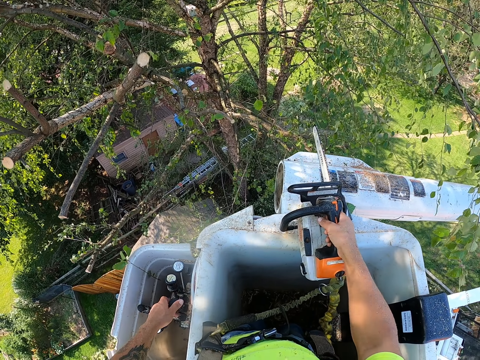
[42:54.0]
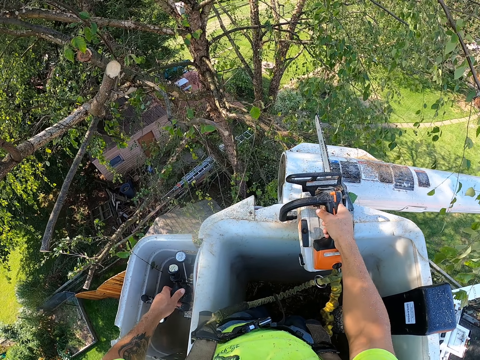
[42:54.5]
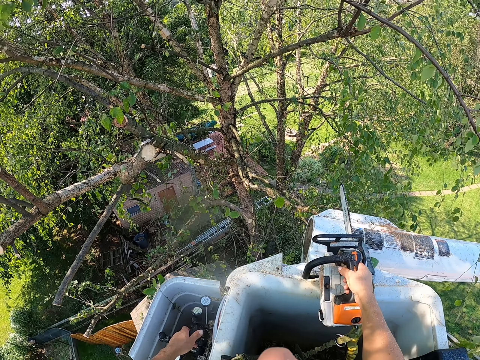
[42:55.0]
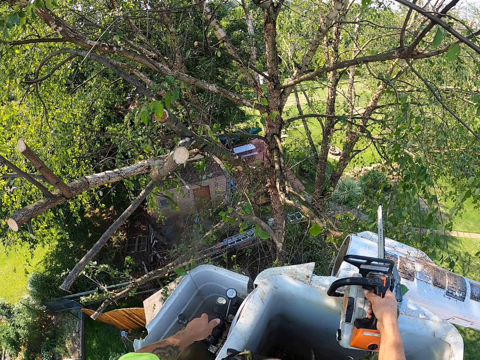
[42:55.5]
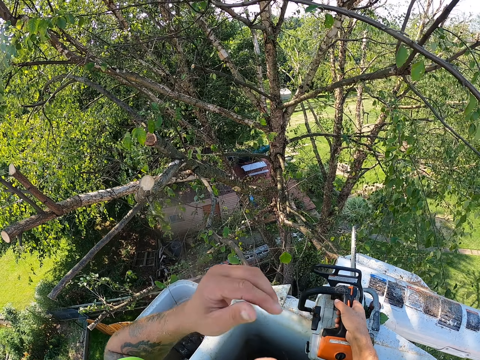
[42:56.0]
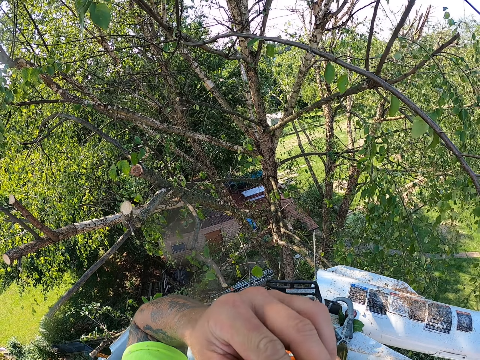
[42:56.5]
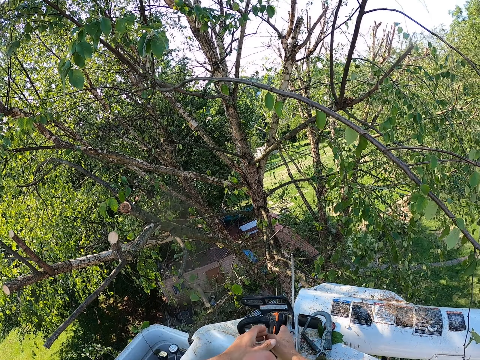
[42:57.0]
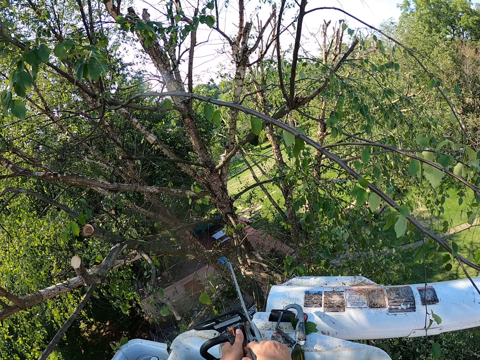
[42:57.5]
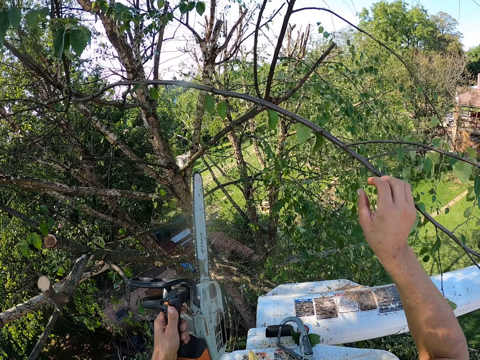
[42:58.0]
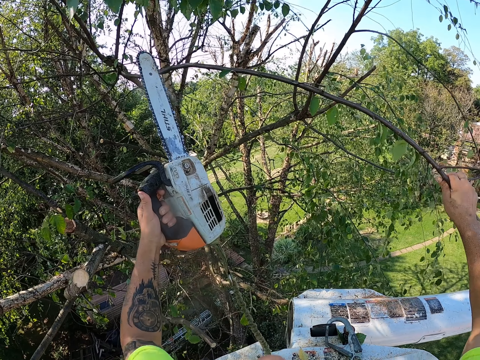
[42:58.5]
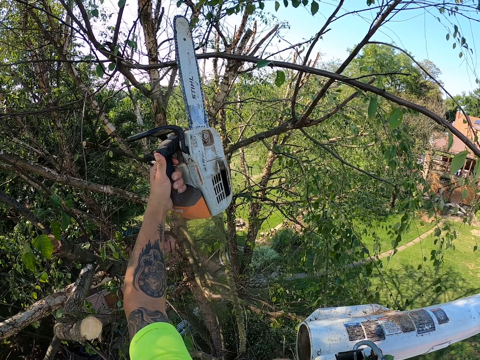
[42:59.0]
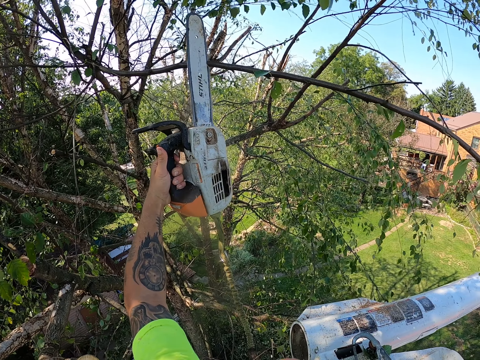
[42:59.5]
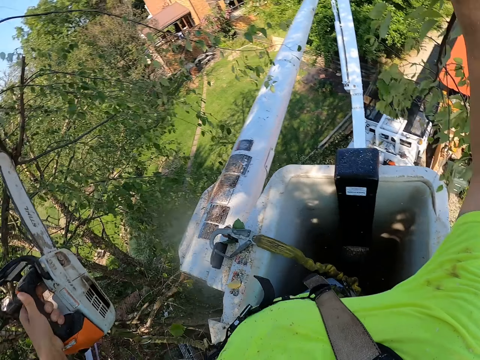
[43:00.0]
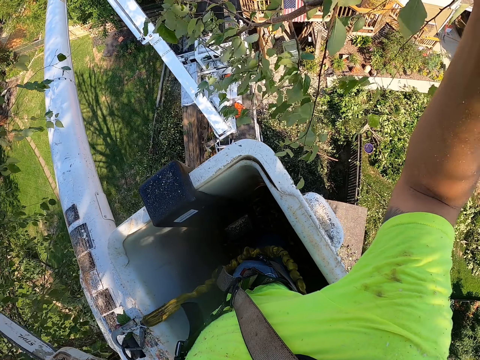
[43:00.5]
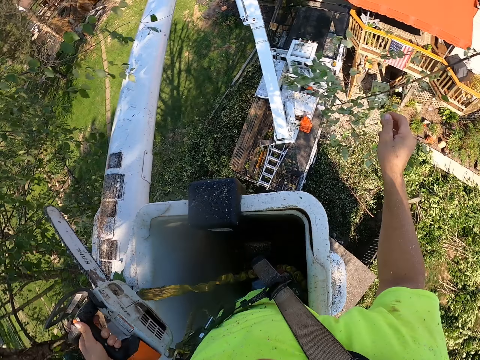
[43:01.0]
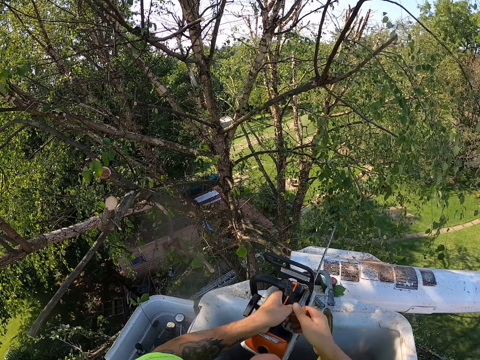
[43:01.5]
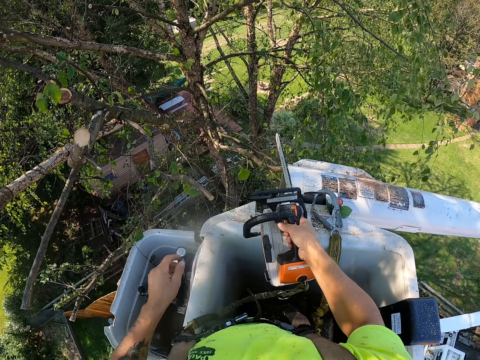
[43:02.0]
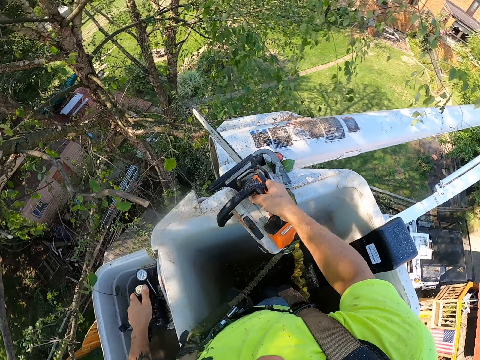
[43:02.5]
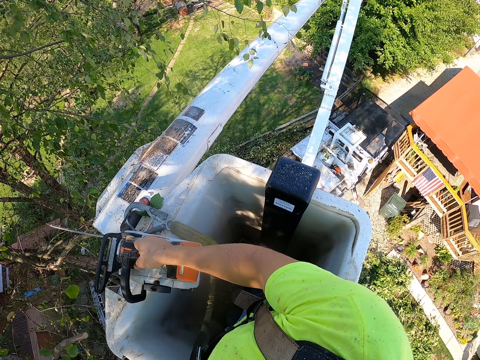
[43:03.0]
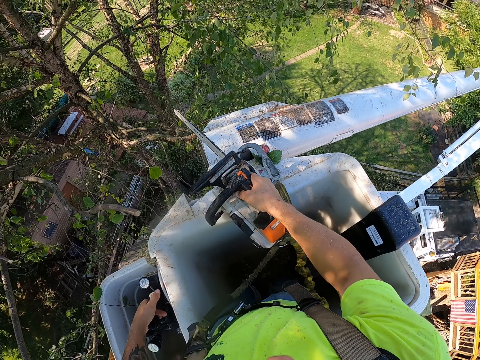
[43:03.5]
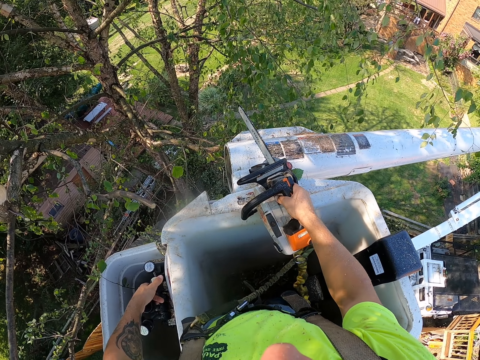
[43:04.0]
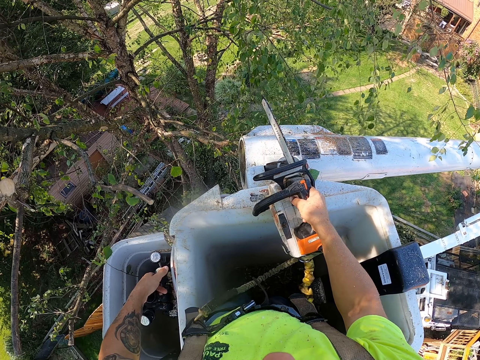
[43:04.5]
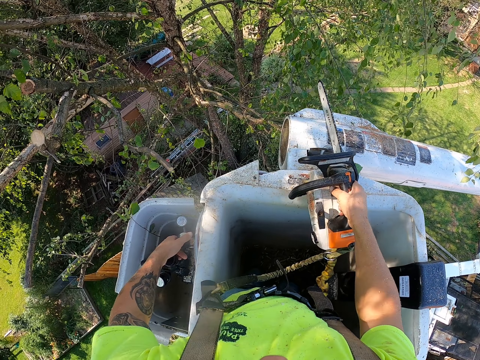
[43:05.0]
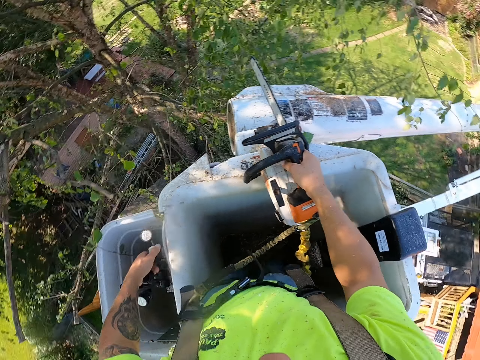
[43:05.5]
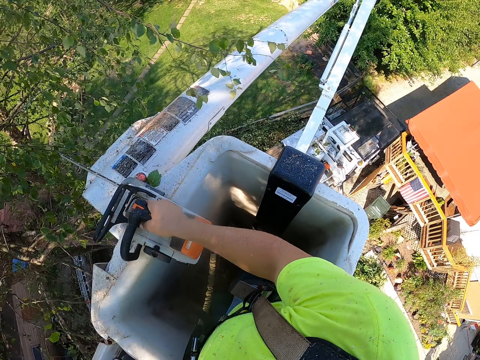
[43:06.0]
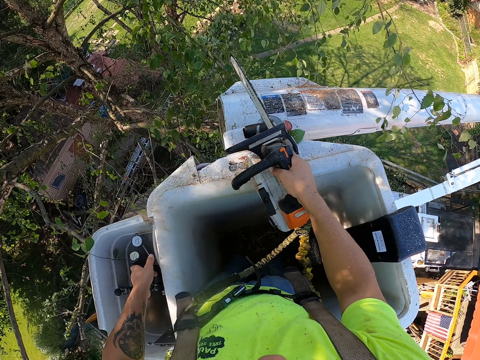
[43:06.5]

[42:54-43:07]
The camera wearer wipes his nose with his left hand. He touches the nose. He transfers the chainsaw from his right hand to his left hand. He looks at the tree. He holds a tree branch on the tree with his right hand. He cuts the tree branch with the chainsaw in his left hand. He throws the tree branches in his right hand to the ground. He transfers the chainsaw from his left hand to his right hand. He adjusts the crane. He operates the tree bucket truck with his left hand.

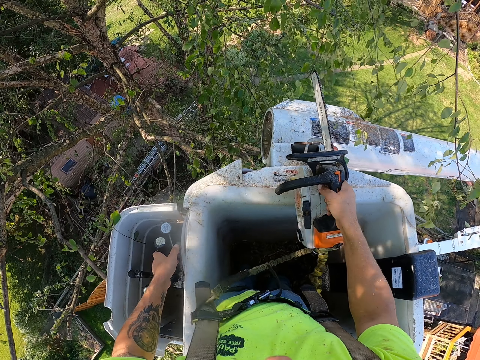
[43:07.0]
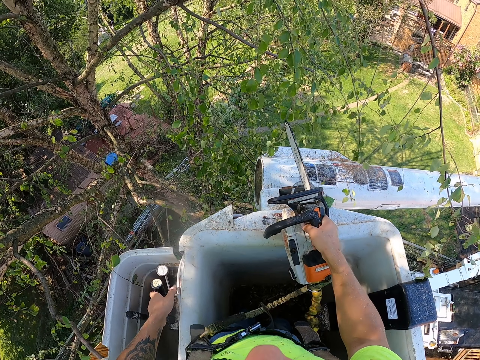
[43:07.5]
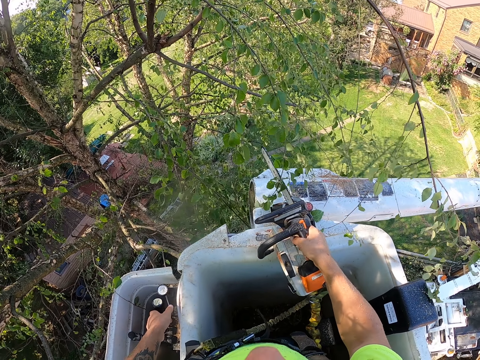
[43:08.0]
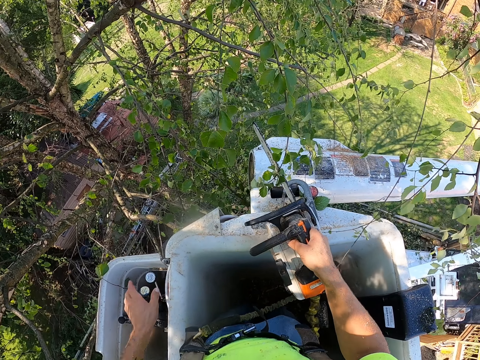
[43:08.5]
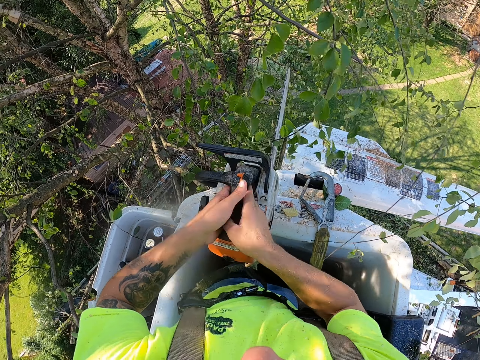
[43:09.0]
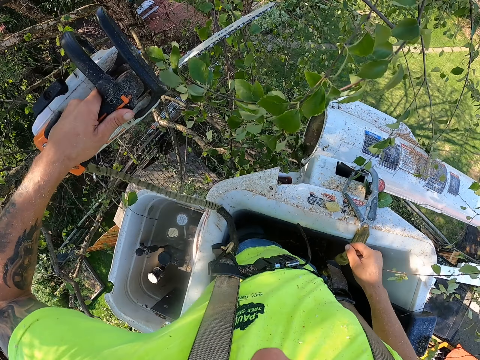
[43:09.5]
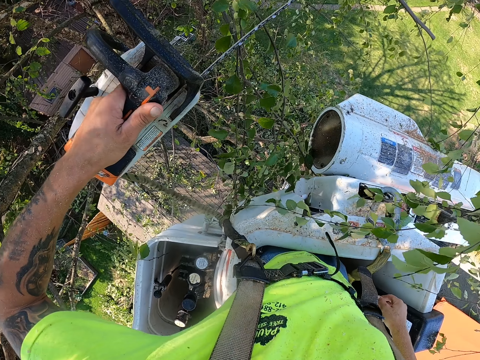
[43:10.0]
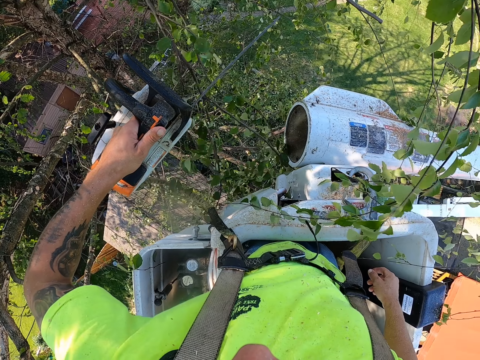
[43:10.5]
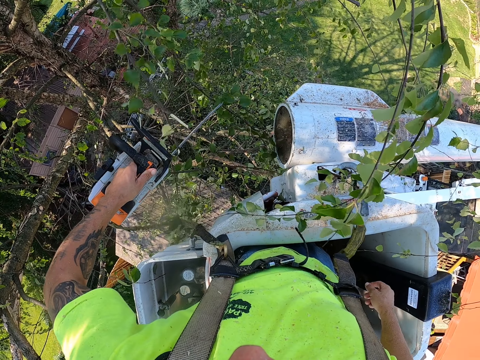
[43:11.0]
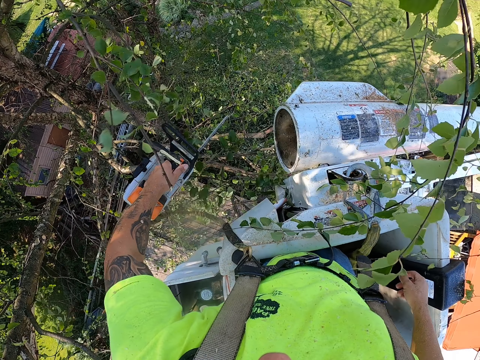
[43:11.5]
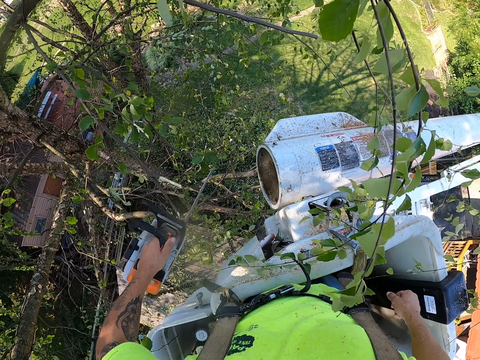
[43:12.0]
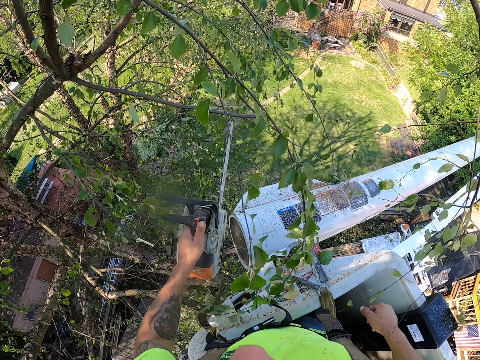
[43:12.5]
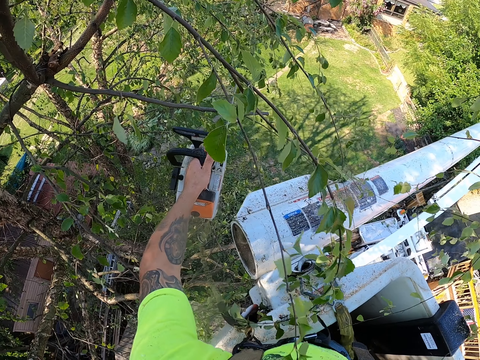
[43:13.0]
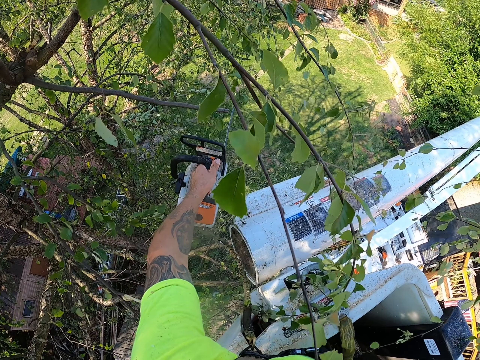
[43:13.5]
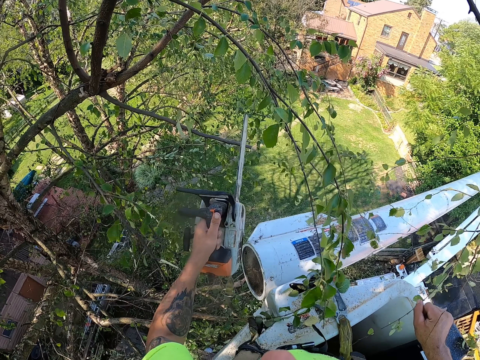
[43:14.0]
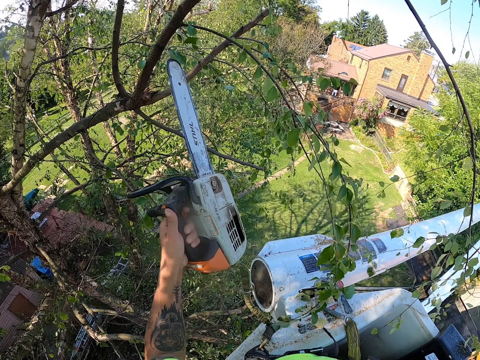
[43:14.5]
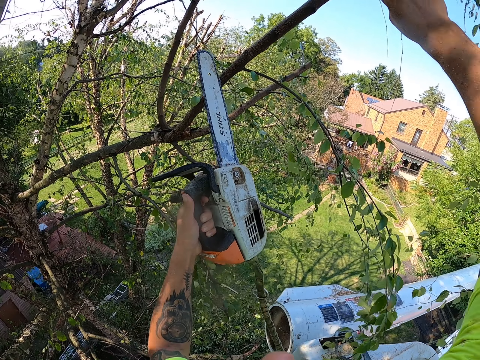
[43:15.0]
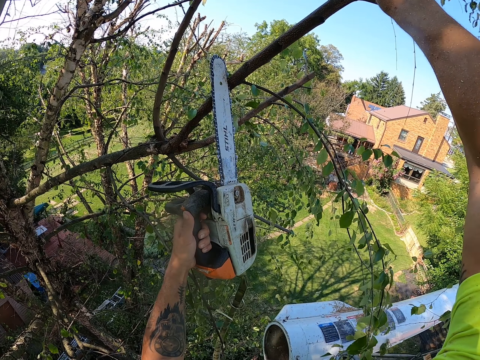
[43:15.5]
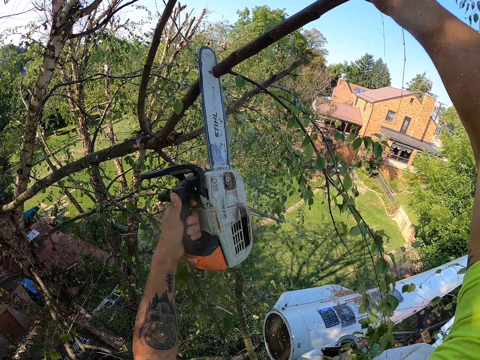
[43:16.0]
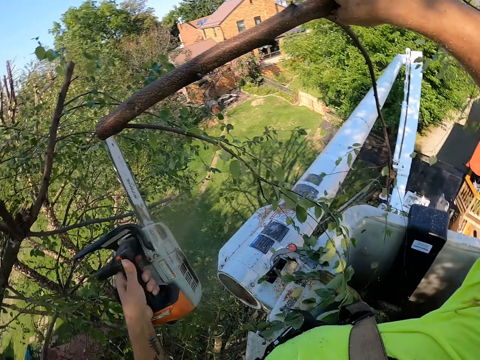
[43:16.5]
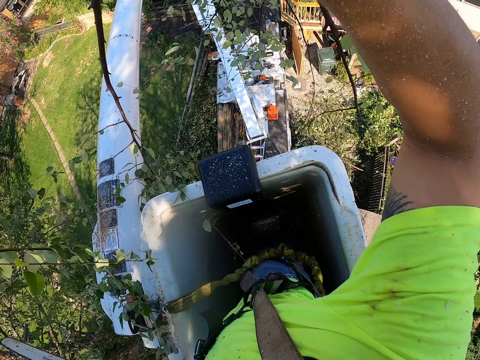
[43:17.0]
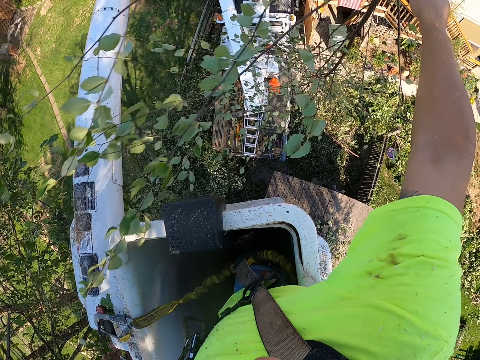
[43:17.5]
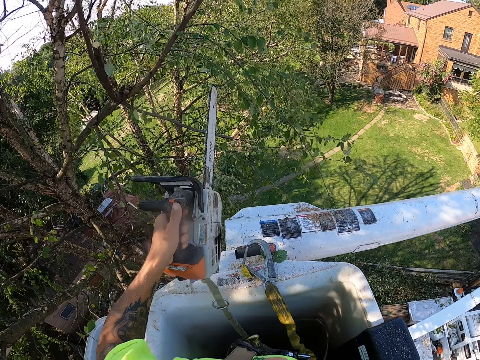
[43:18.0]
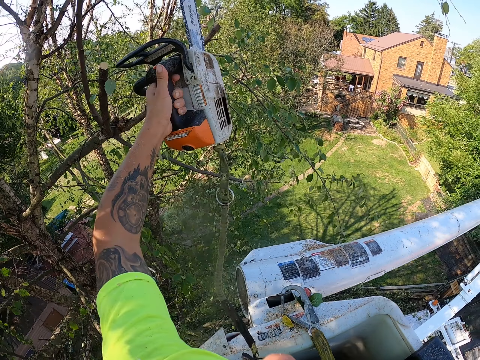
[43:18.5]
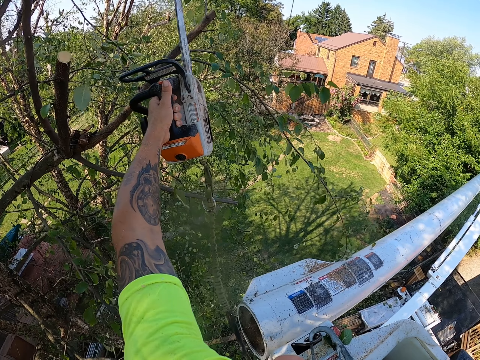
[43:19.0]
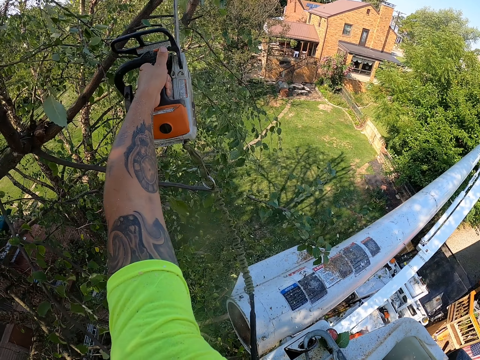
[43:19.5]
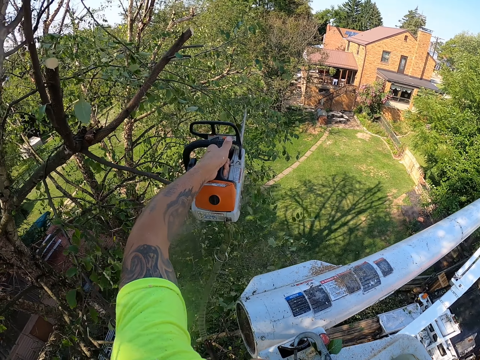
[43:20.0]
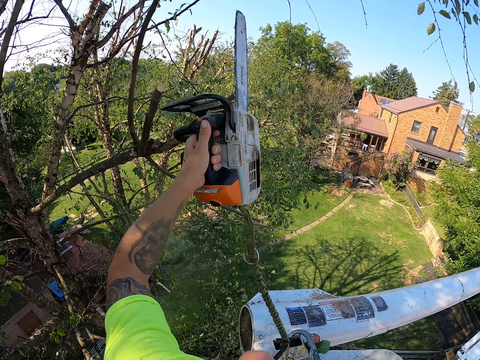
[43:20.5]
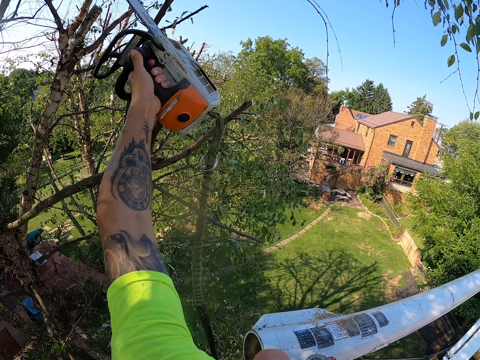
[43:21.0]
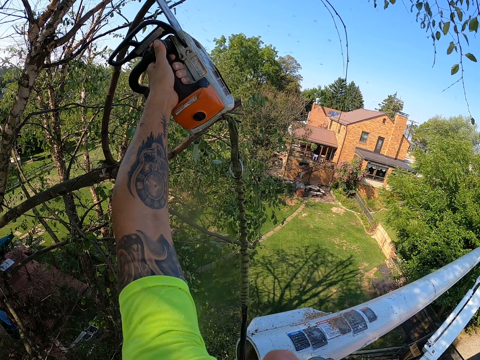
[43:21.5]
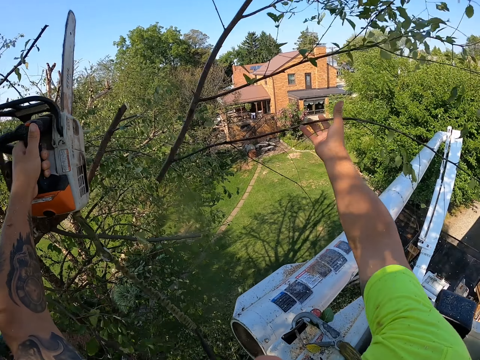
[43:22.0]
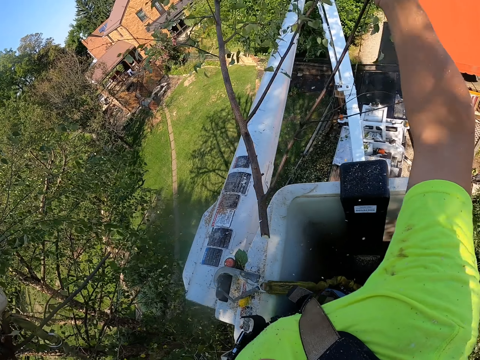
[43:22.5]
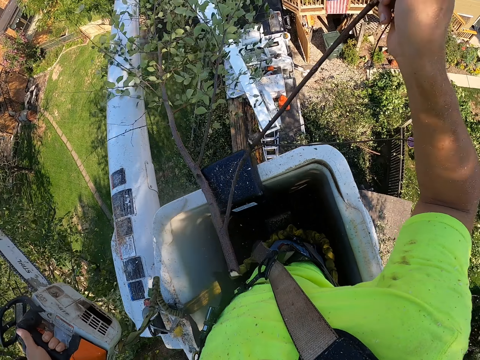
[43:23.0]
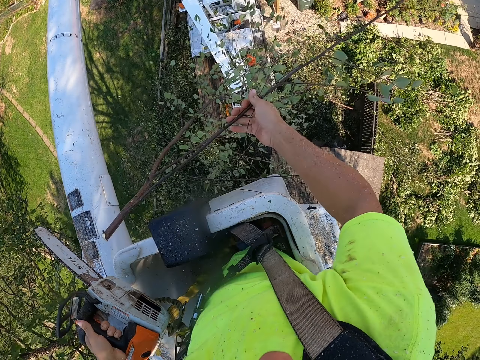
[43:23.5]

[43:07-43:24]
The camera wearer transfers the chainsaw from his right hand to his left hand. He holds the power saw with the left hand. He cuts some tree branches with the chainsaw in his left hand. He holds a tree branch on the tree with his right hand and cuts the tree branch with the chainsaw in his left hand. He throws the tree branches in his right hand to the ground. He cuts some tree branches with the chainsaw in his left hand. He holds the tree branch with his right hand.
